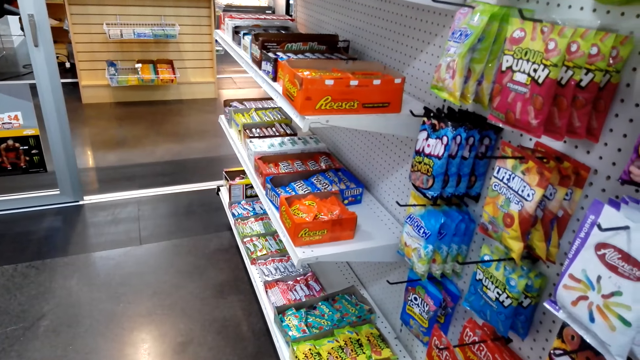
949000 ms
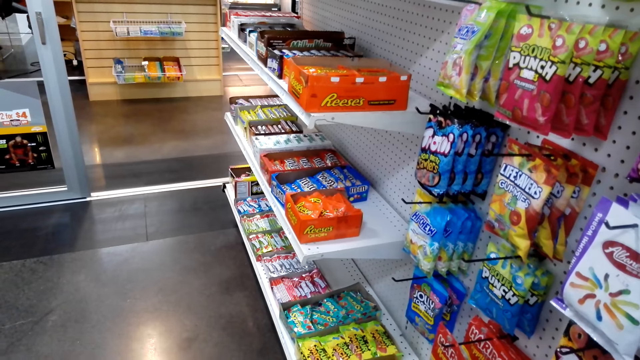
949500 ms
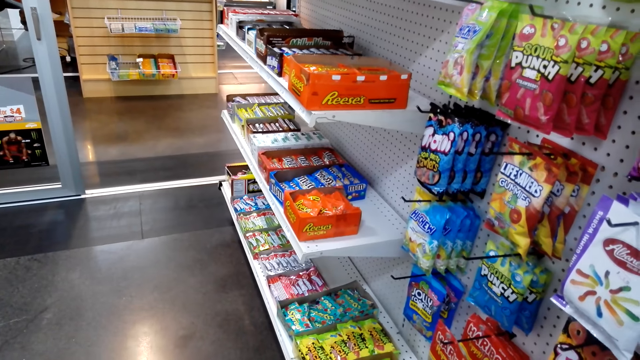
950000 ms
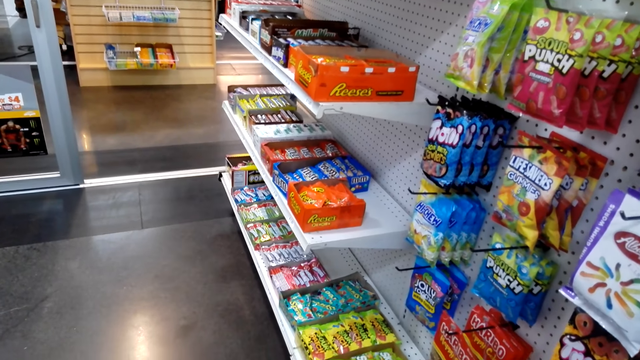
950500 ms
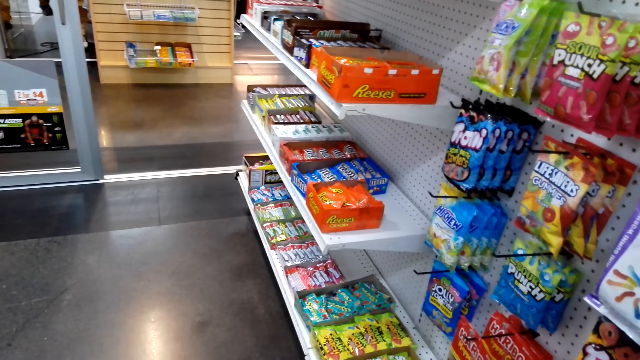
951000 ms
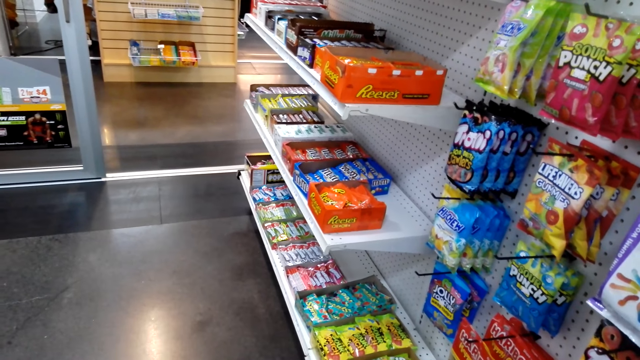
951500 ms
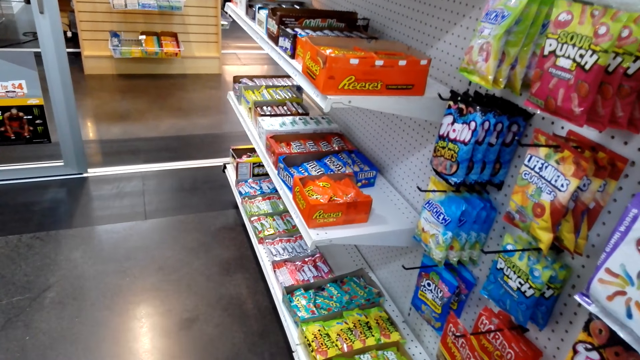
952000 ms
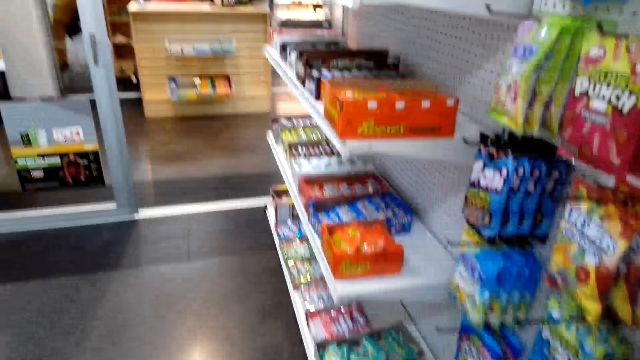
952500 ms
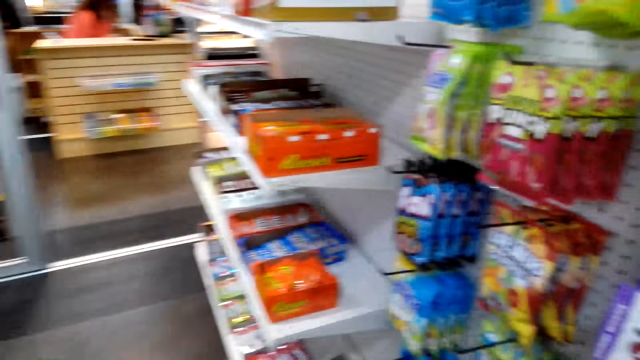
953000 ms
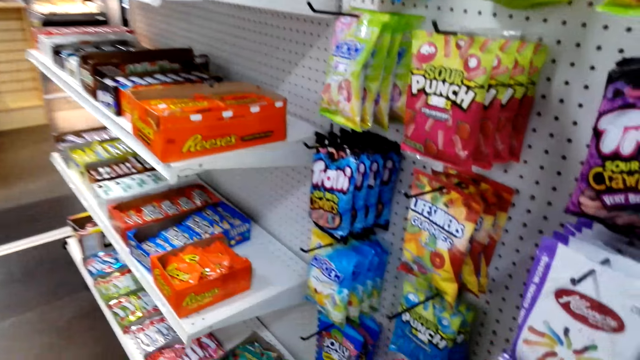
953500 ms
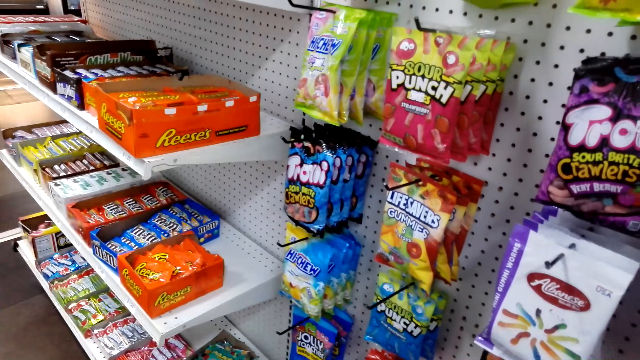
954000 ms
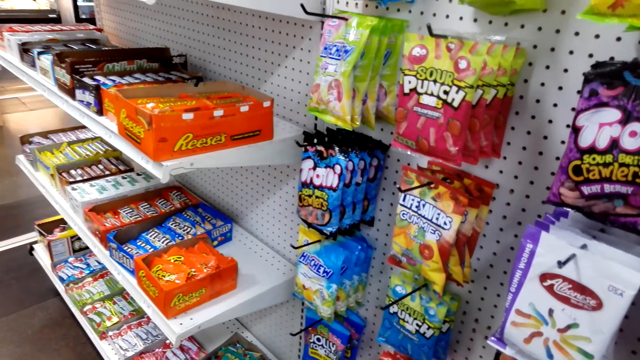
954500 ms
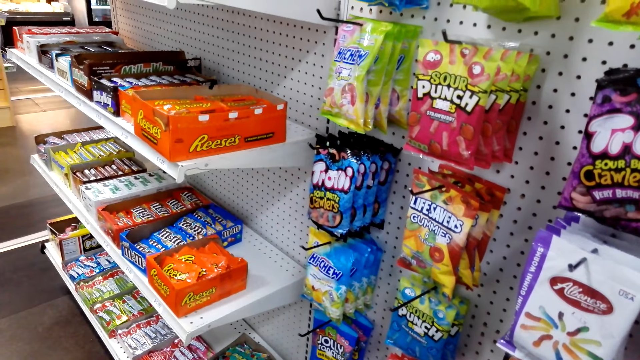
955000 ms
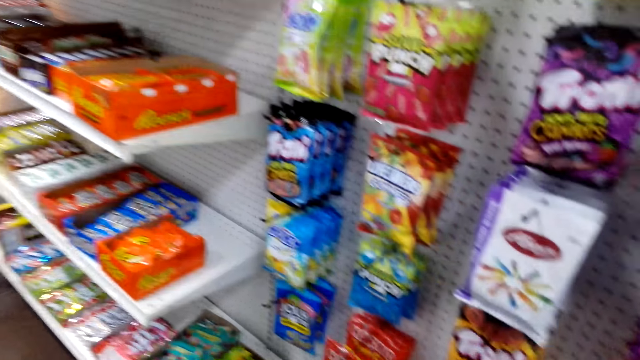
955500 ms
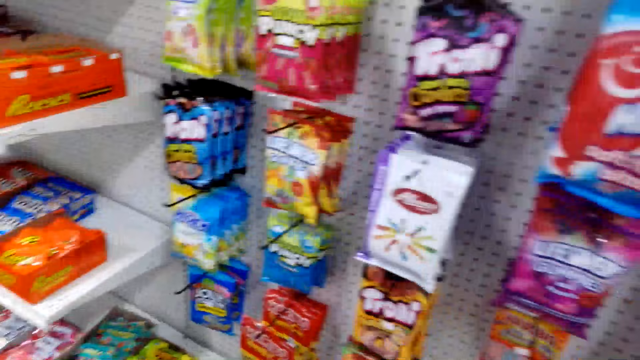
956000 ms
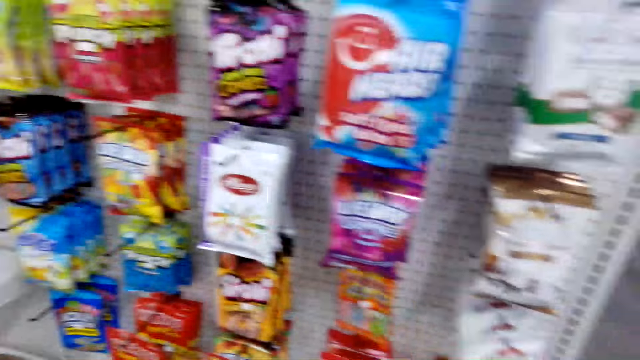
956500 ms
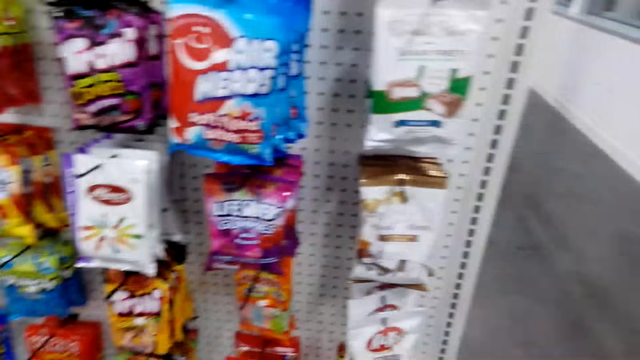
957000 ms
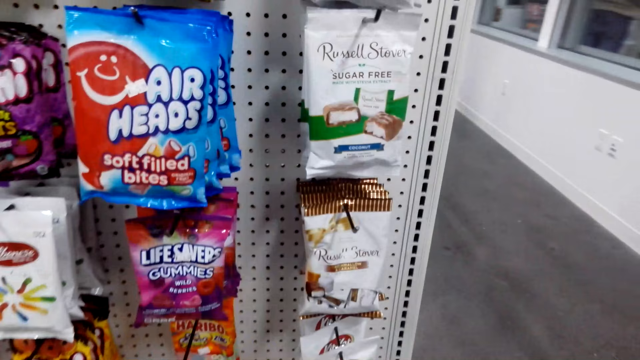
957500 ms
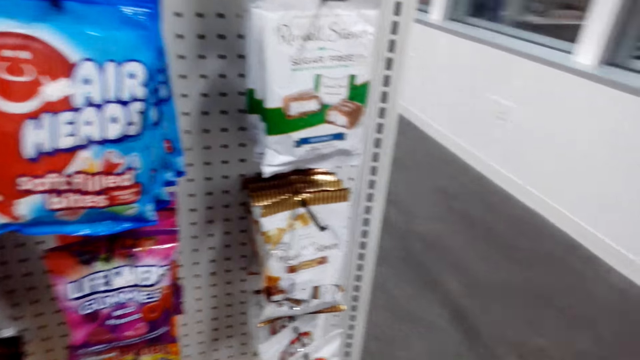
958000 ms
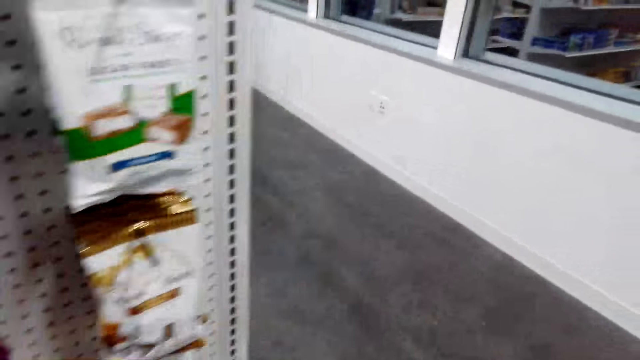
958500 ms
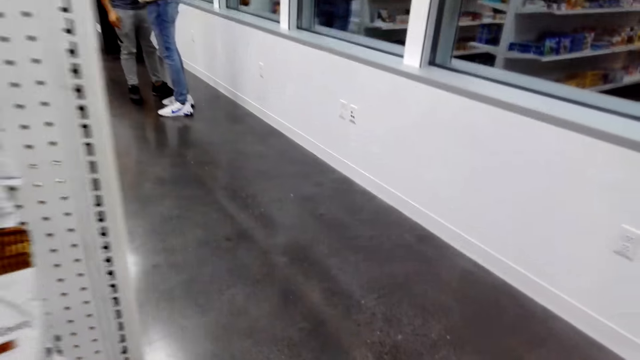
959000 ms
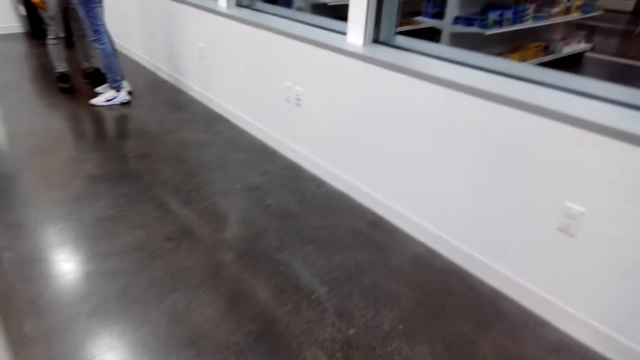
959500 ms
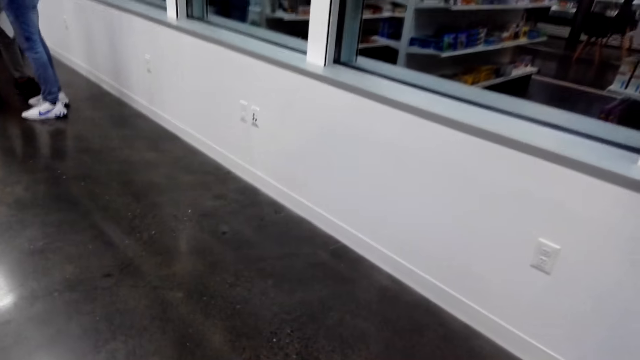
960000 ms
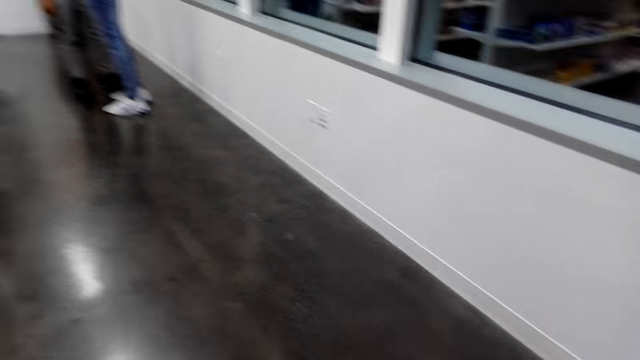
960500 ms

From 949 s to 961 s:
The camera wearer walks around.

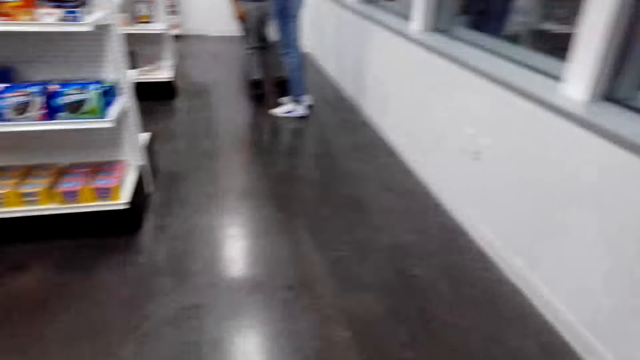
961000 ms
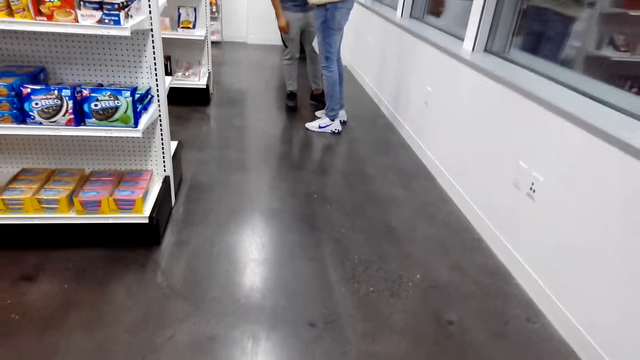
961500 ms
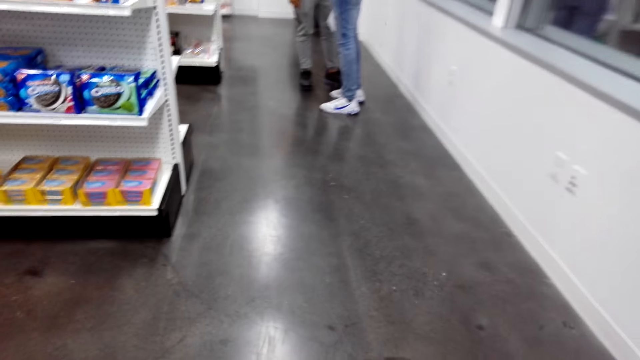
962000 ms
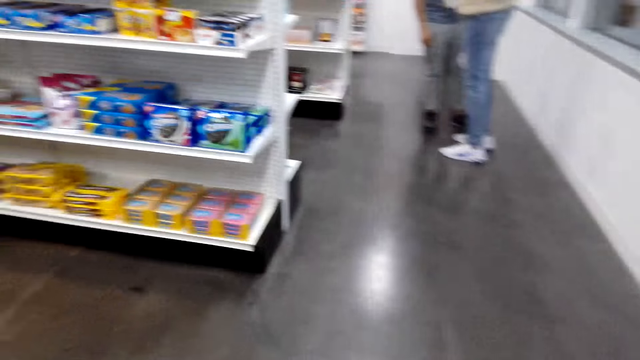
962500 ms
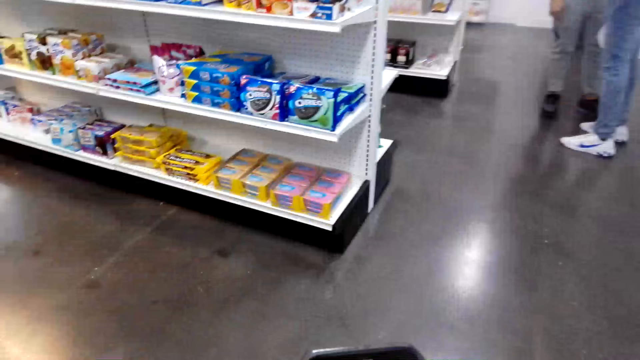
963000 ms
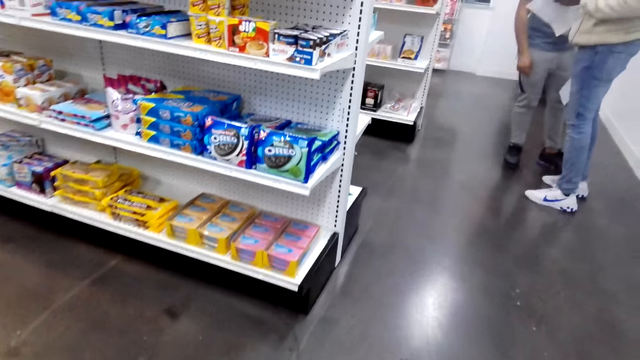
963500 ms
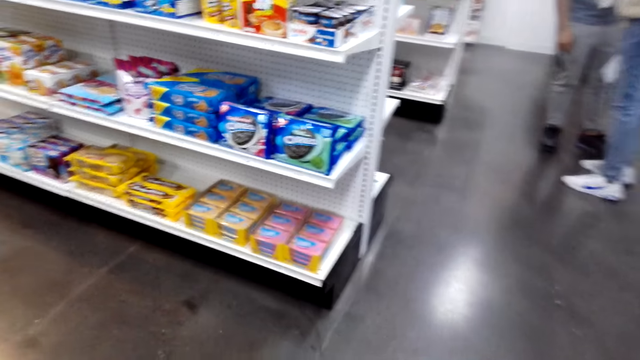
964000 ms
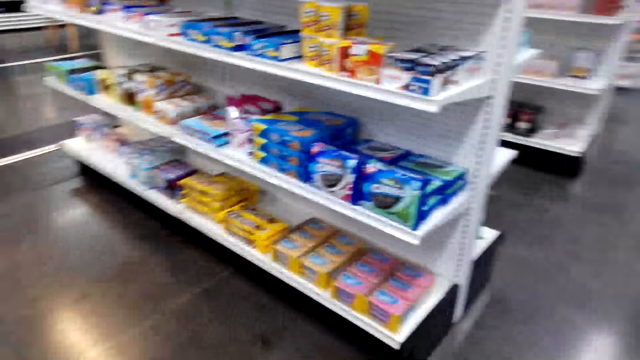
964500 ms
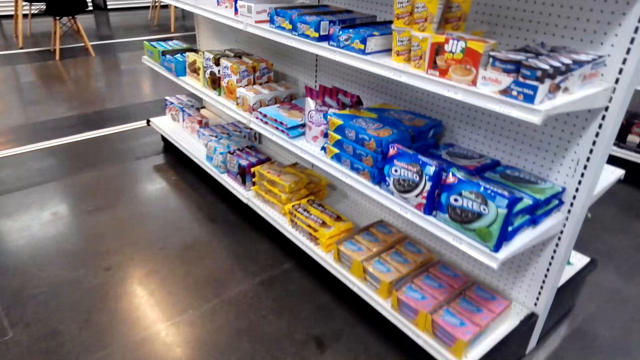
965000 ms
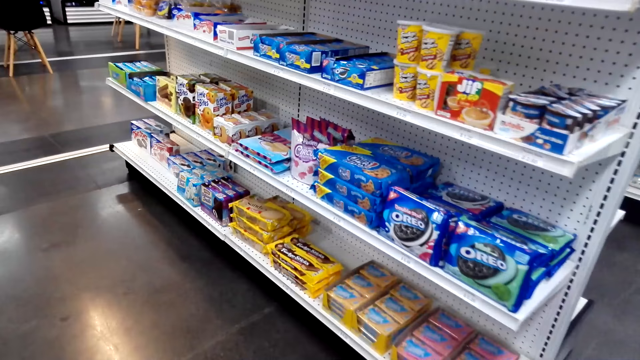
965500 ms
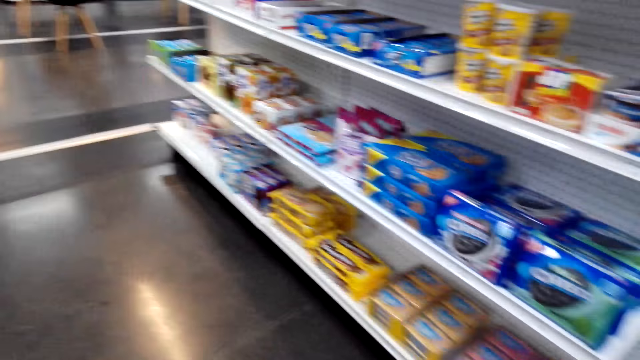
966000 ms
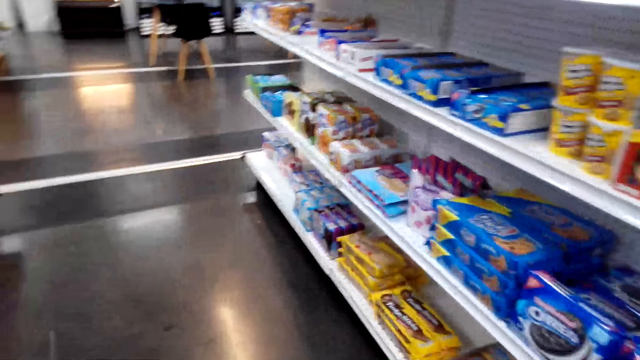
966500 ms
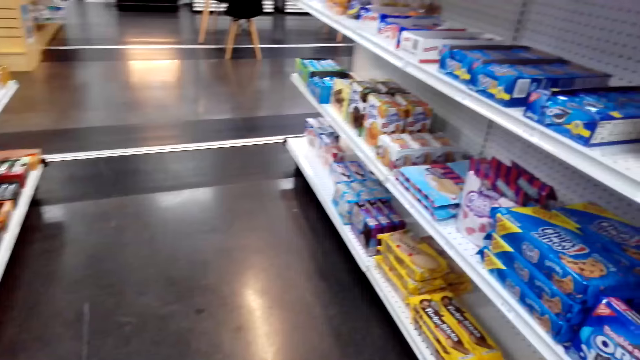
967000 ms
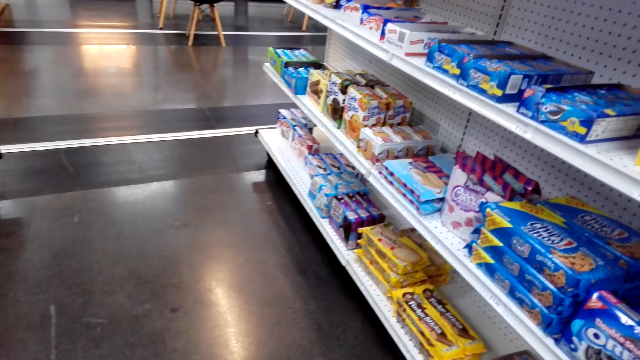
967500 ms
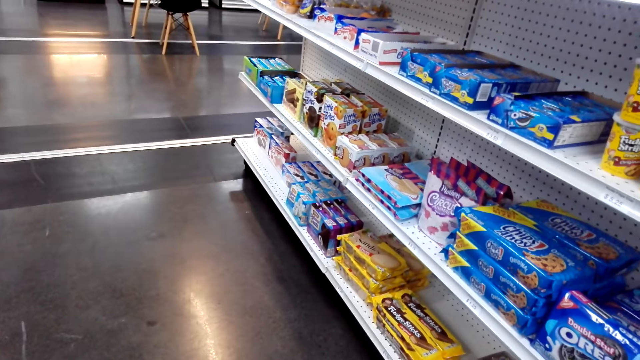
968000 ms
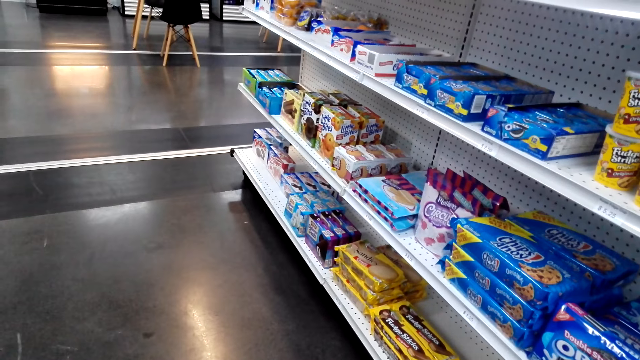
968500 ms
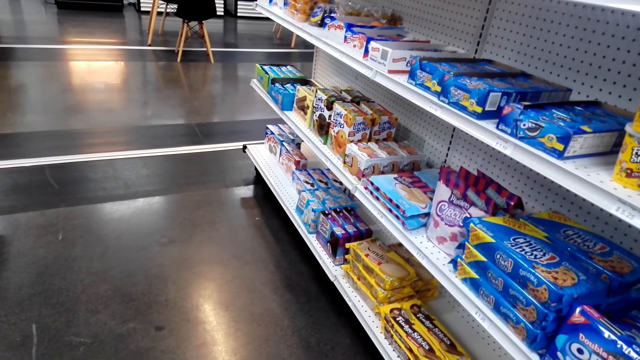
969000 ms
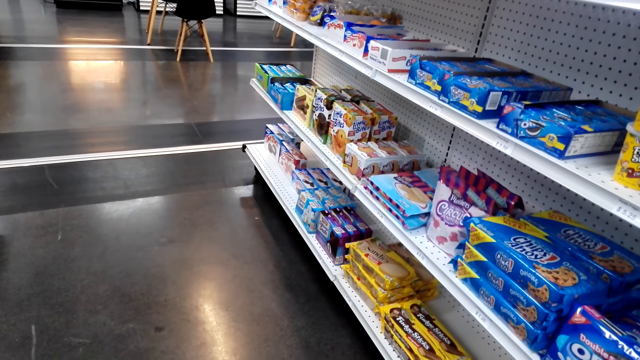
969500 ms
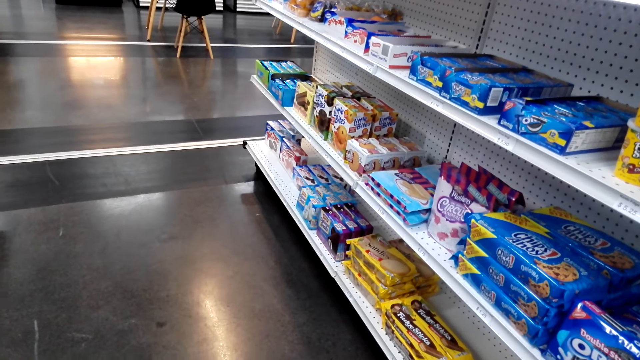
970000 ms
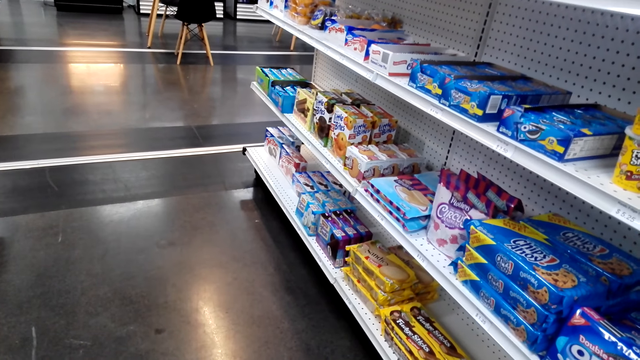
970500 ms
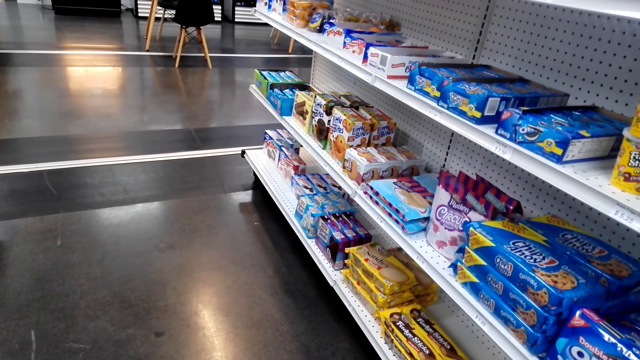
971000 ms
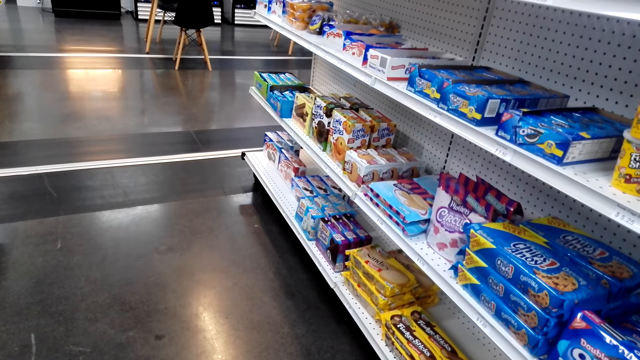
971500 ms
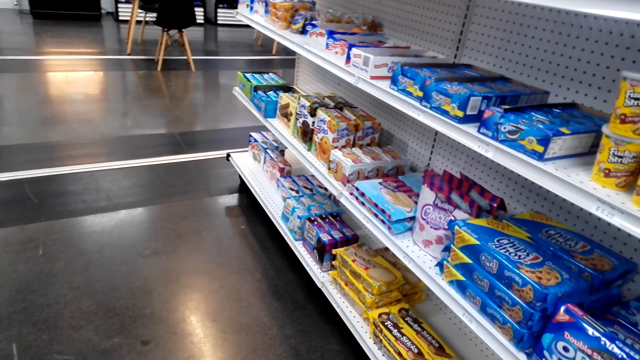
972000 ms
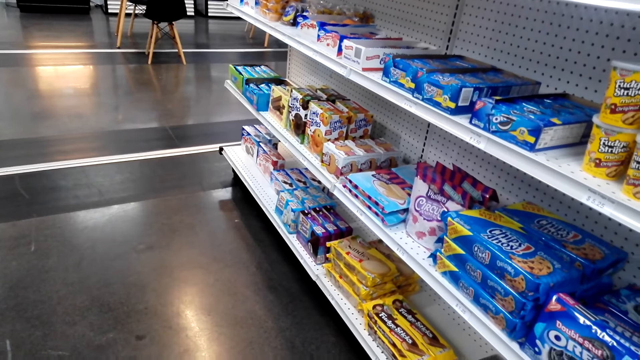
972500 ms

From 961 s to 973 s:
The camera wearer stands.
